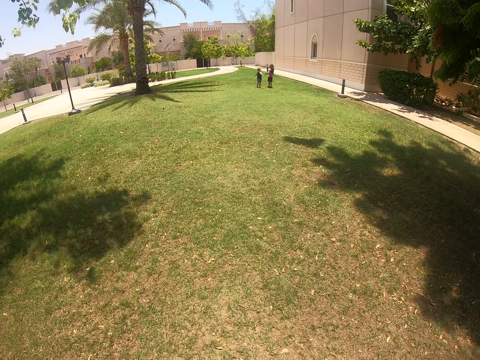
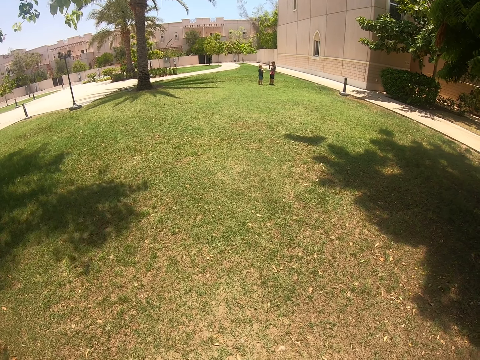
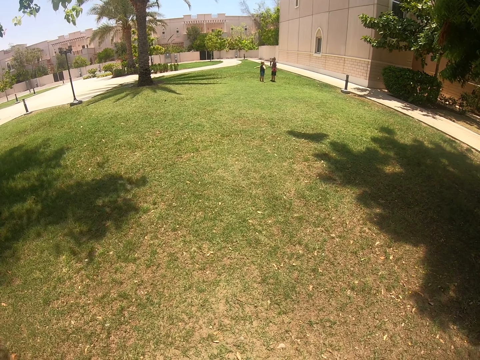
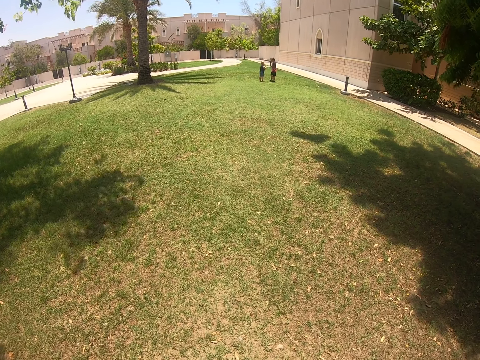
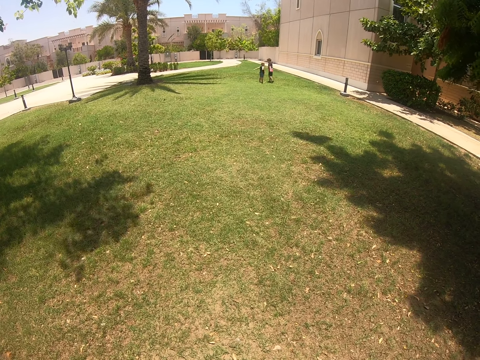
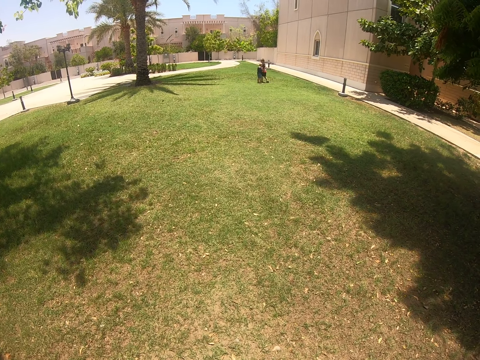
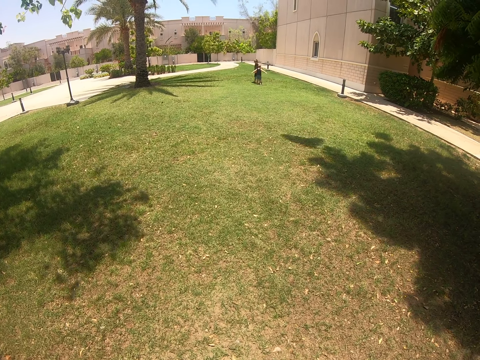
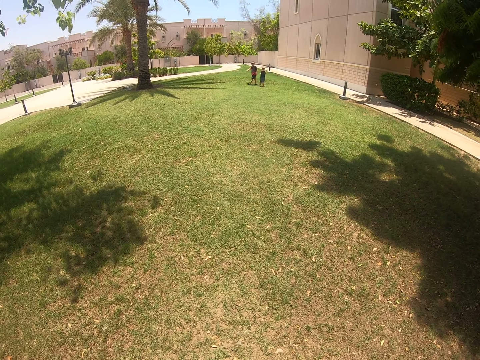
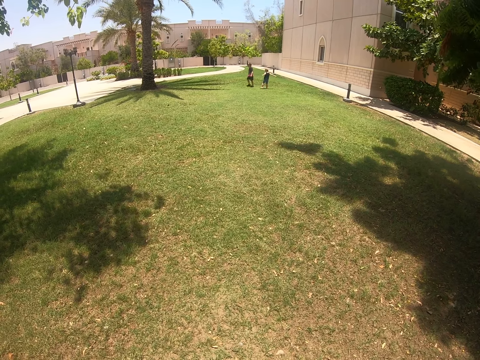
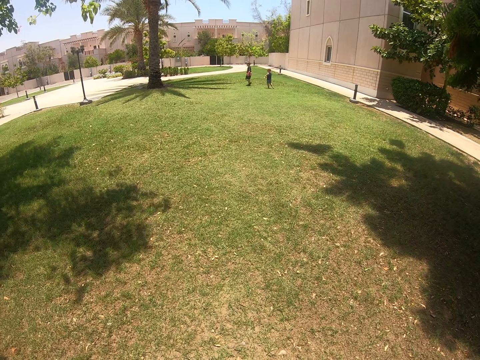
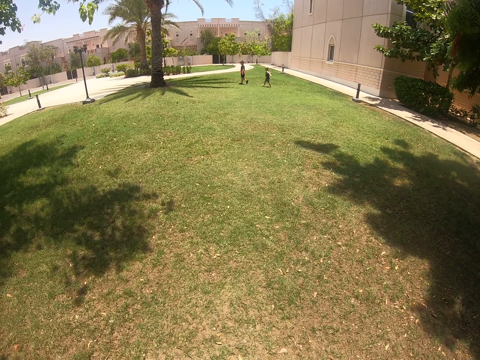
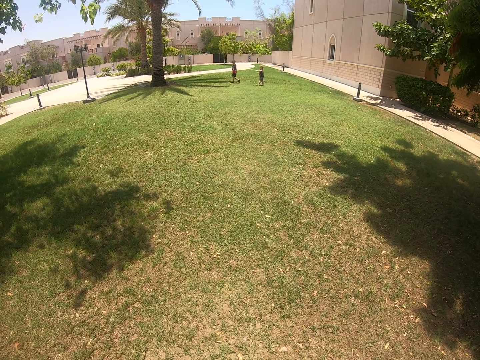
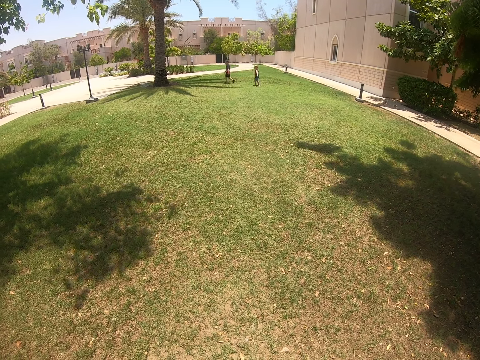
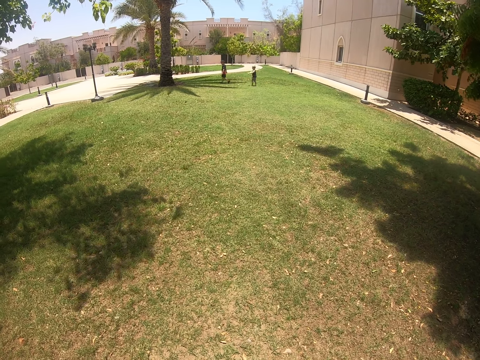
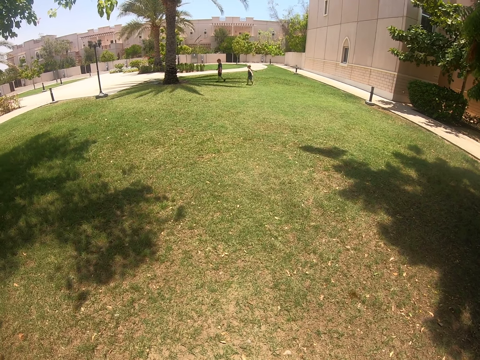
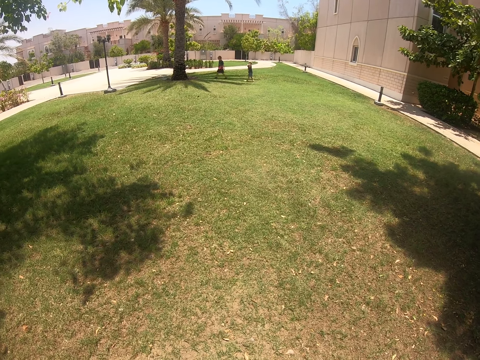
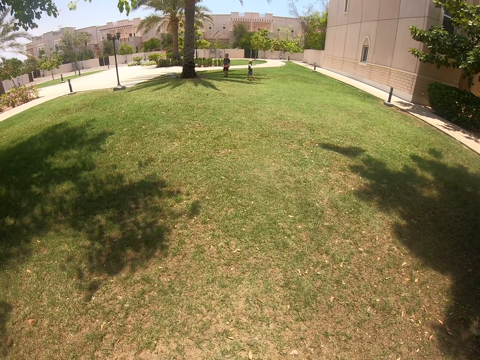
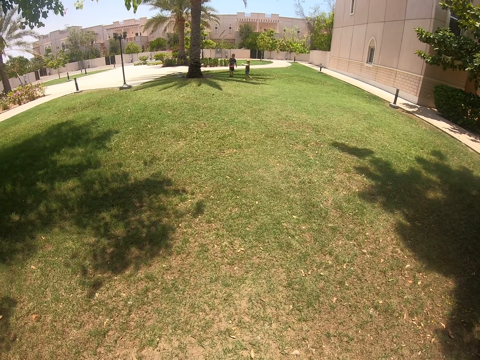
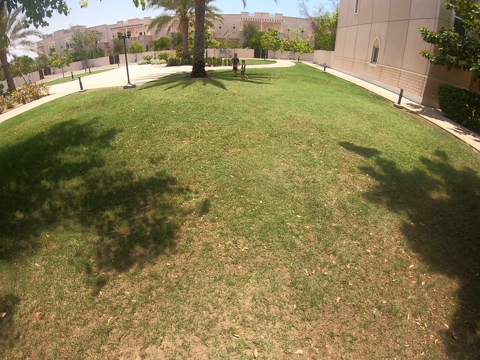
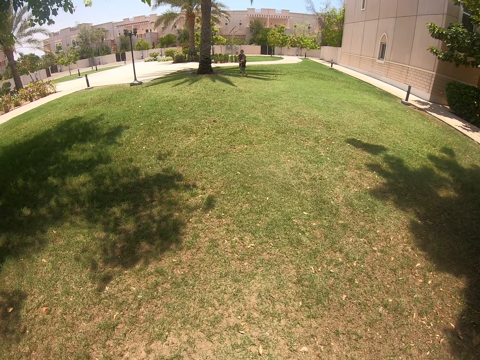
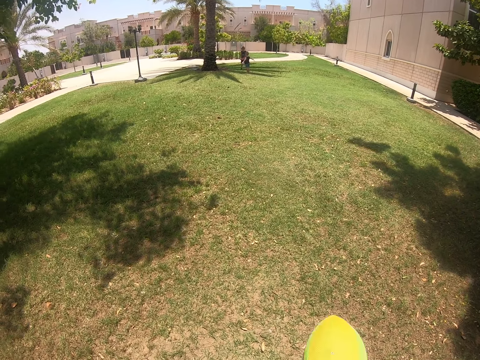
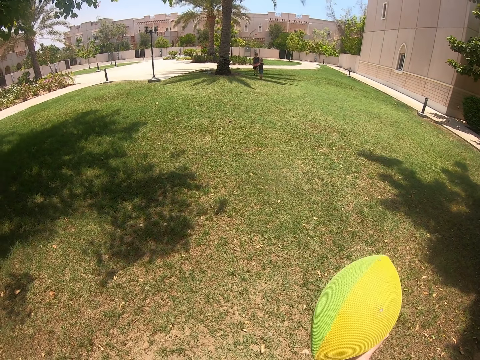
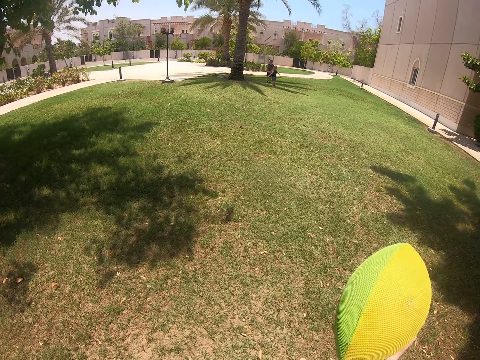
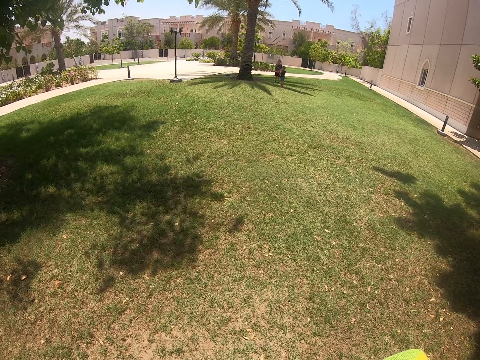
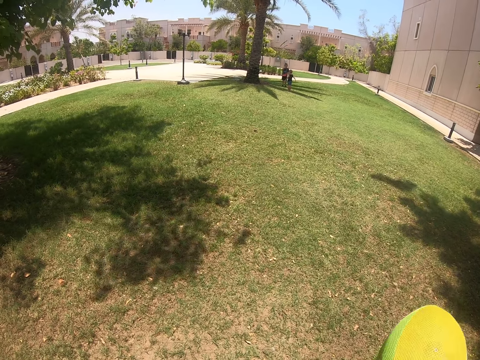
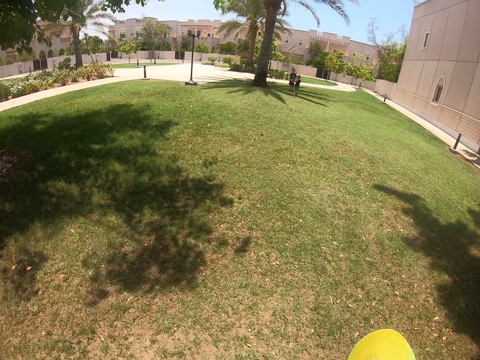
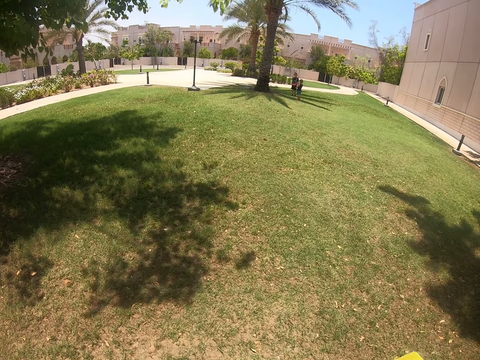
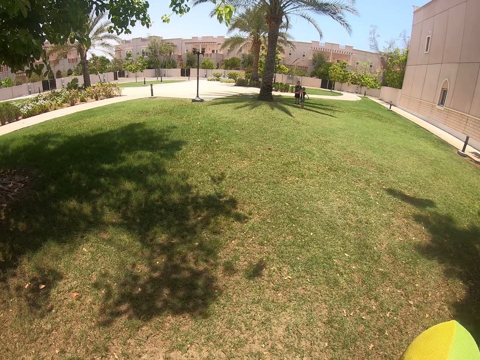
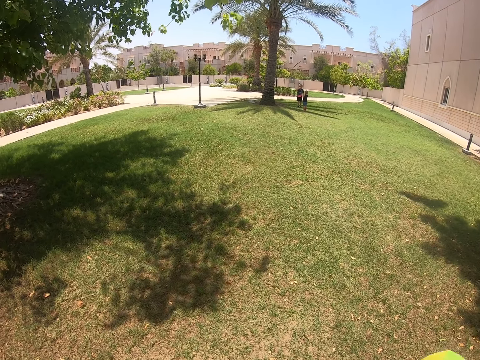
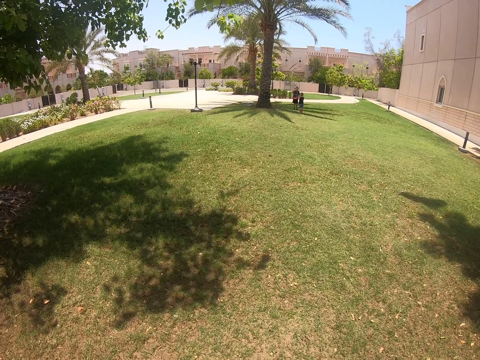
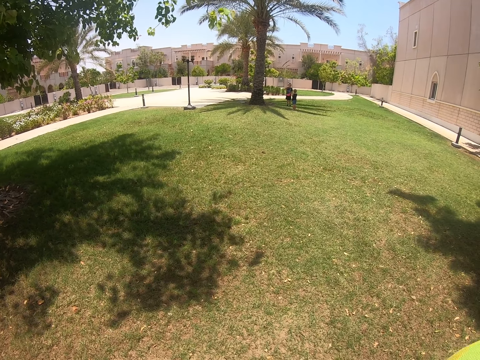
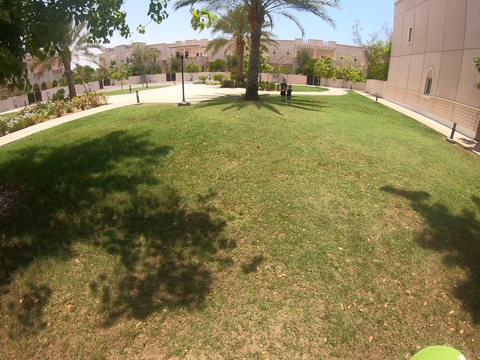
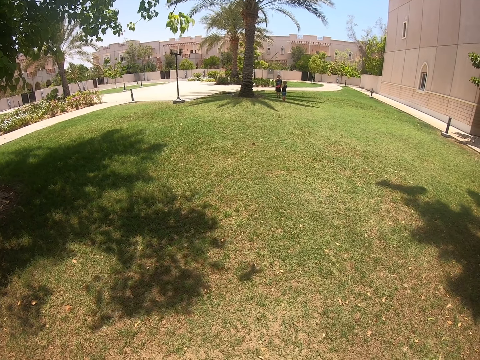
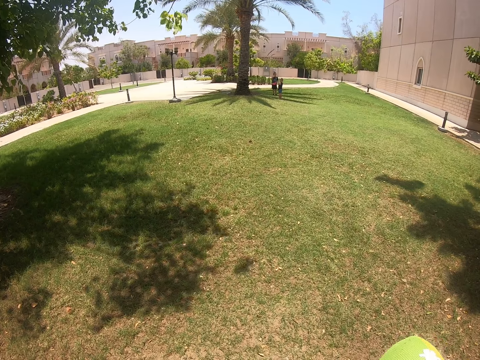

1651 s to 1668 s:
A person walks. The person stands. Another person stands. The camera wearer plays with the ball. They hold the ball.

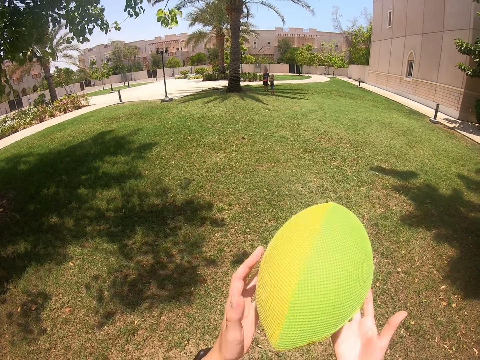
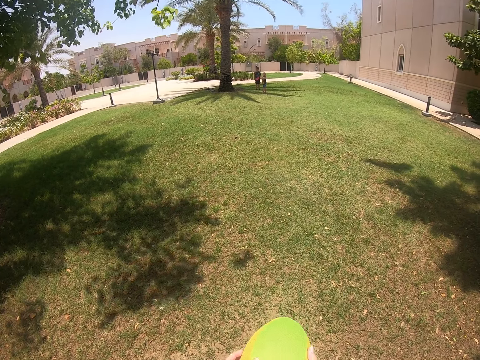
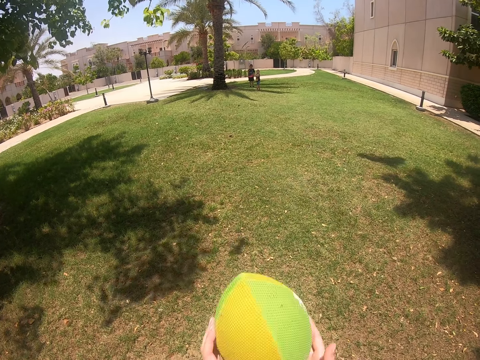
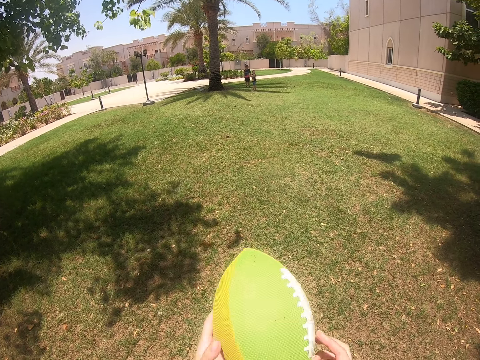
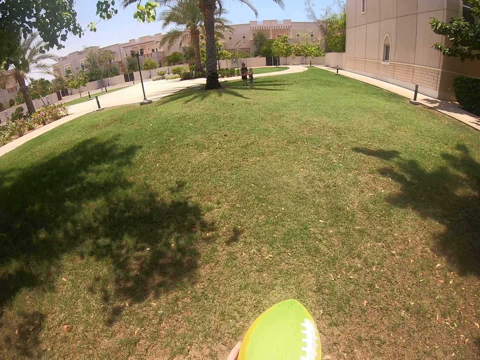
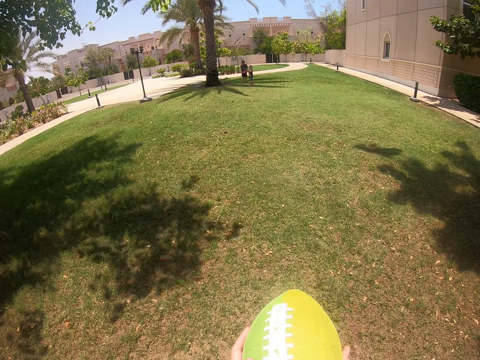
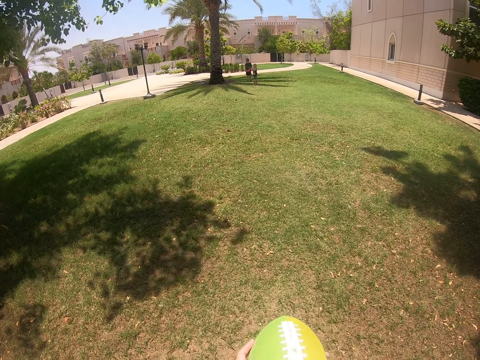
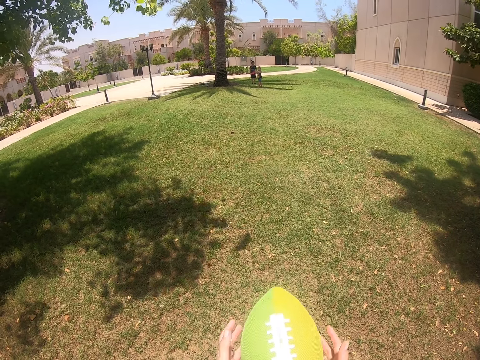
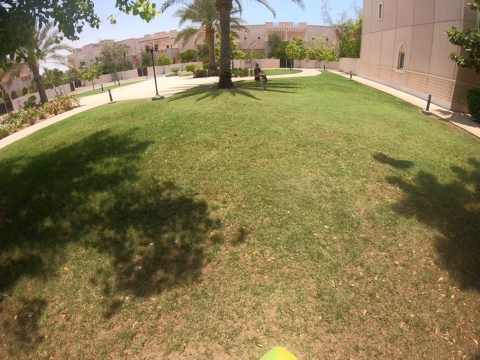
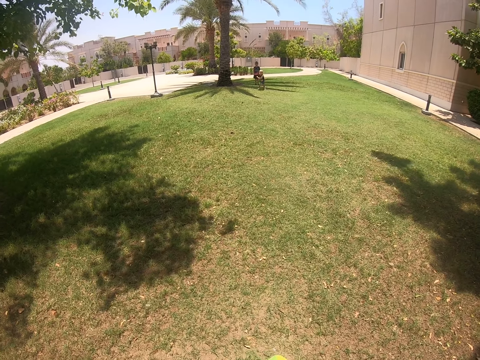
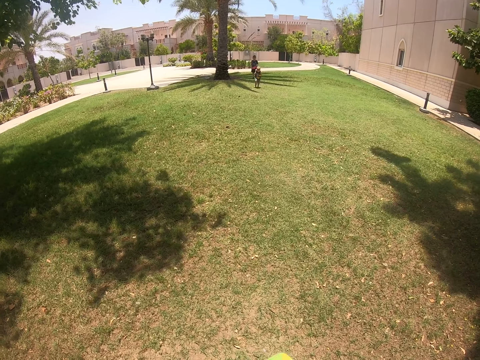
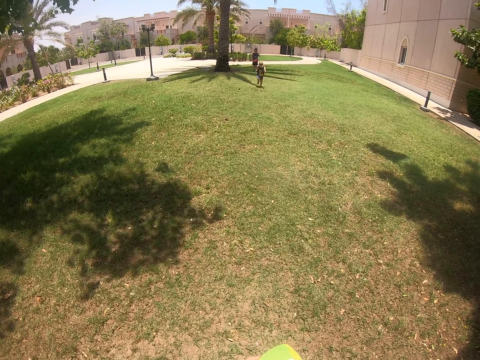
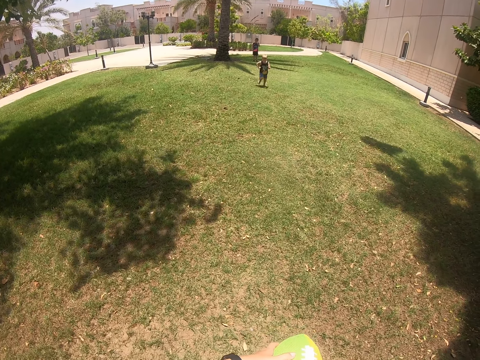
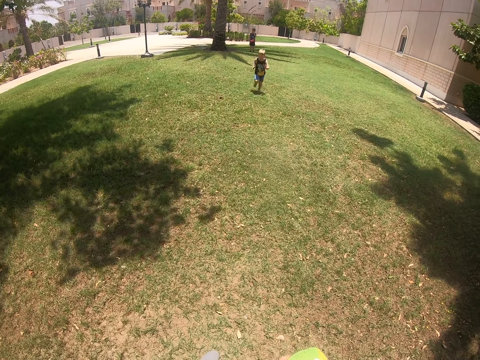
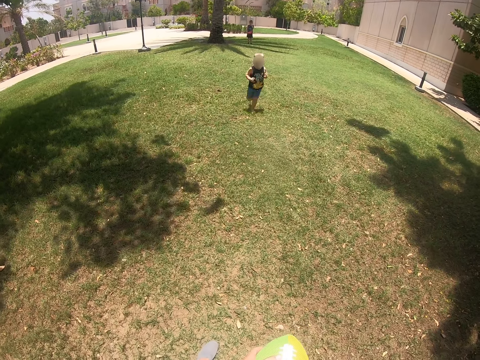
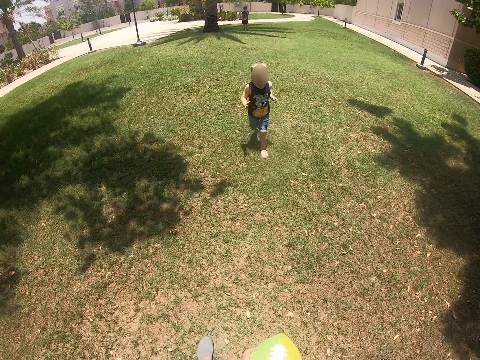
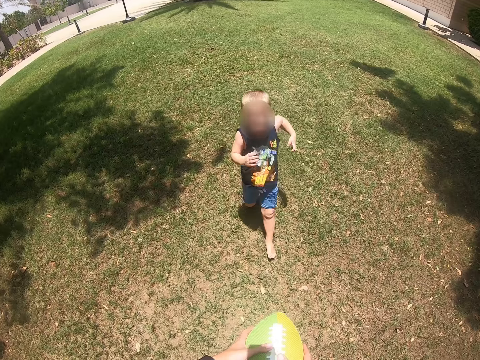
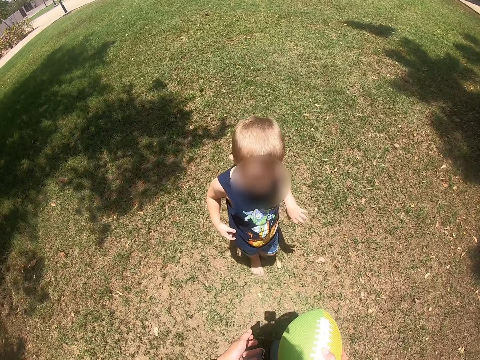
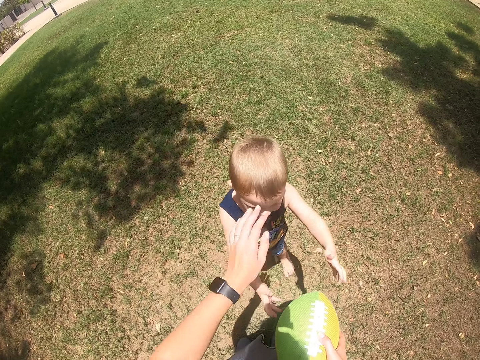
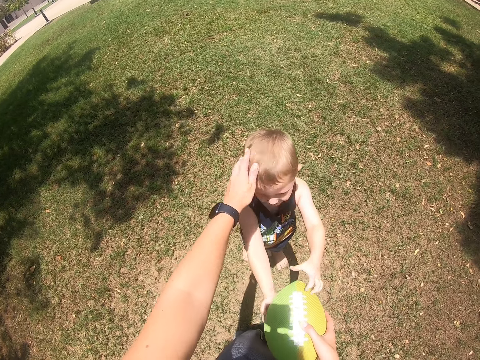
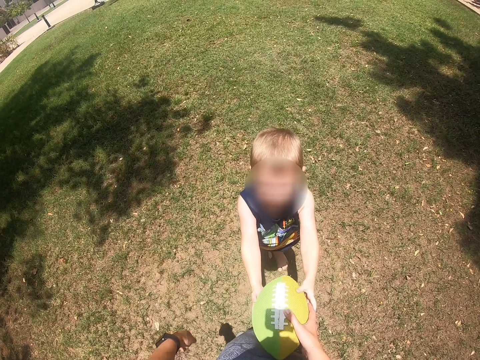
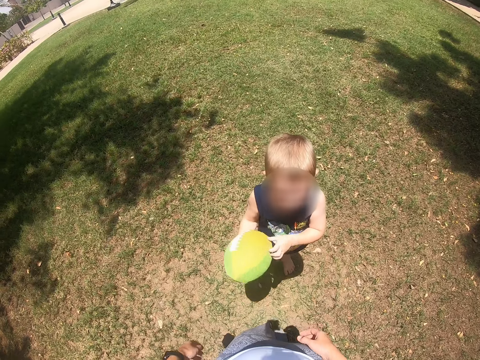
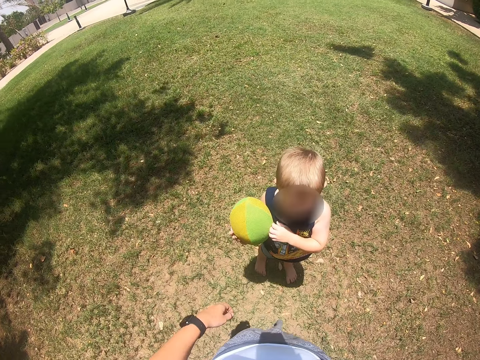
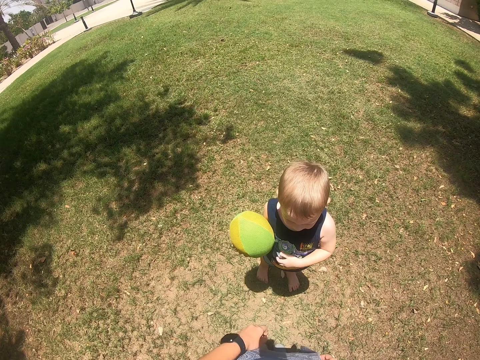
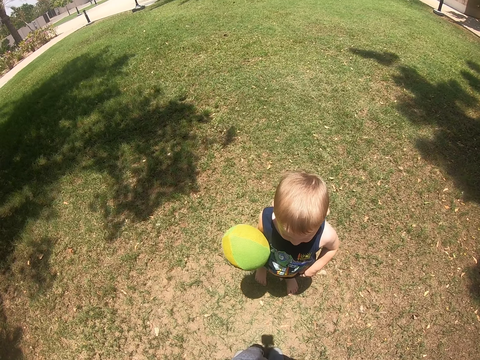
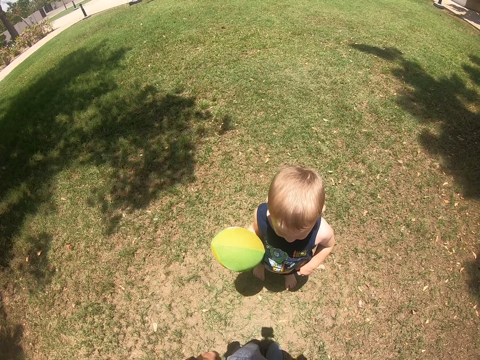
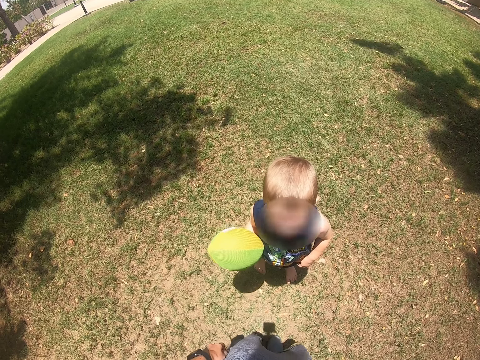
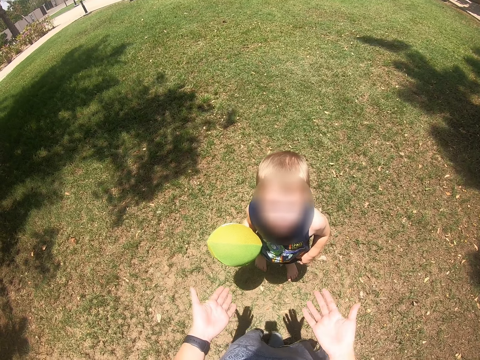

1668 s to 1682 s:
A kid runs towards the camera wearer. The kid takes the ball. The camera wearer touches the head of the kid.
